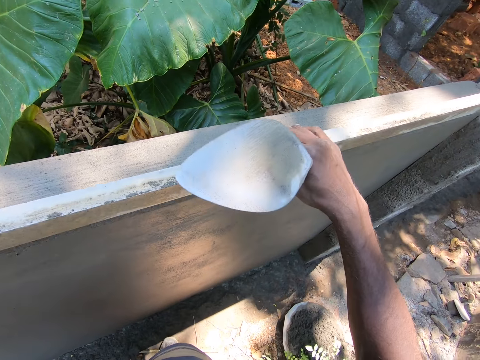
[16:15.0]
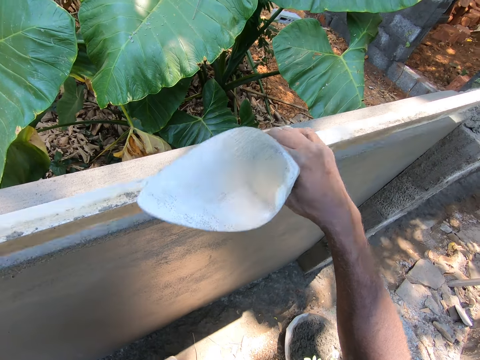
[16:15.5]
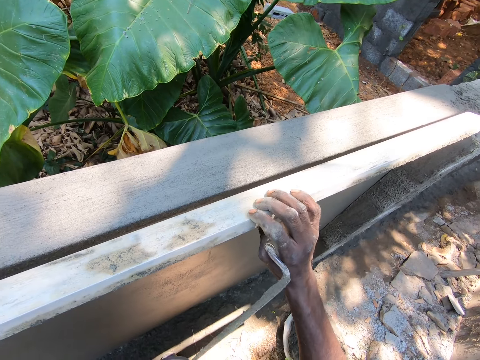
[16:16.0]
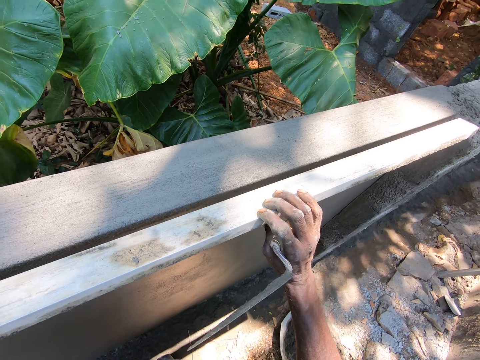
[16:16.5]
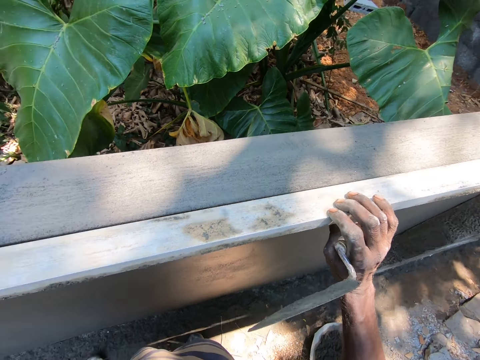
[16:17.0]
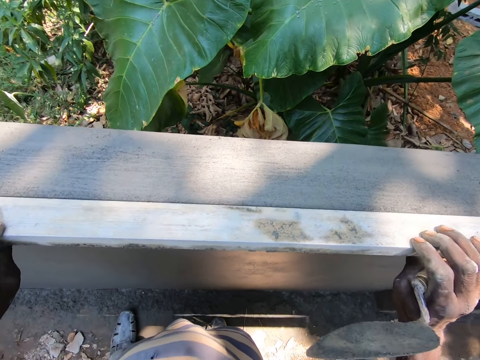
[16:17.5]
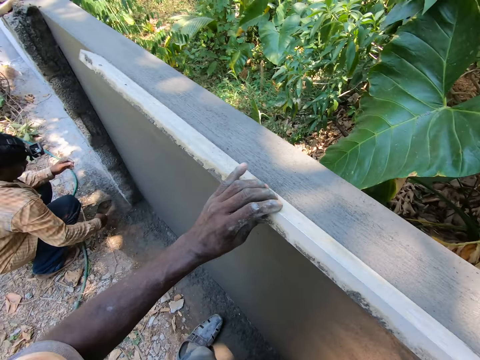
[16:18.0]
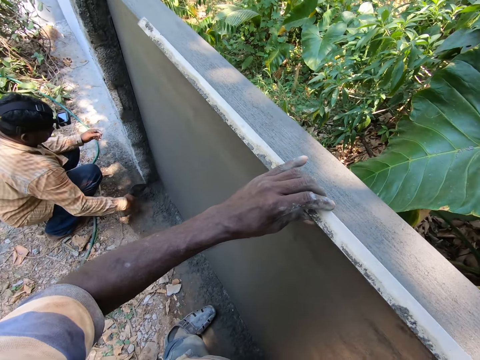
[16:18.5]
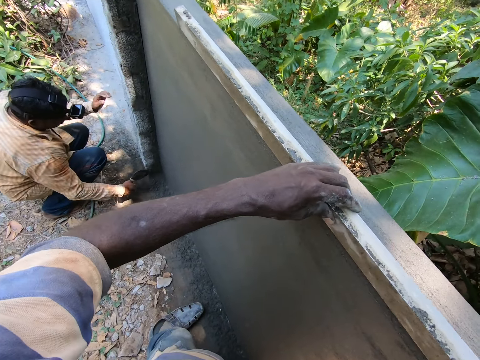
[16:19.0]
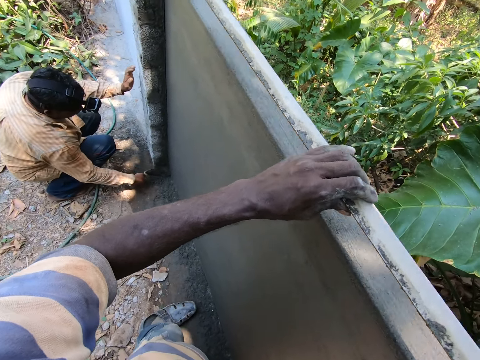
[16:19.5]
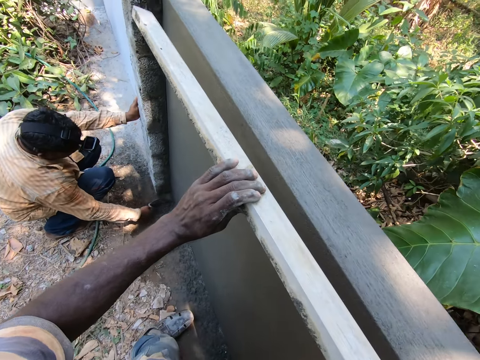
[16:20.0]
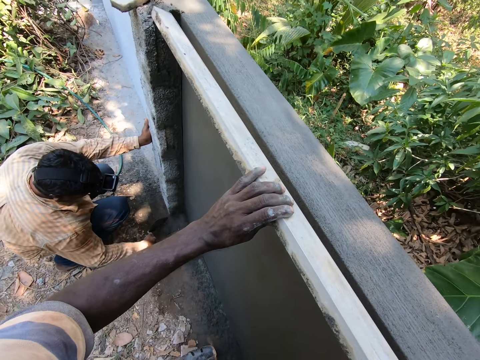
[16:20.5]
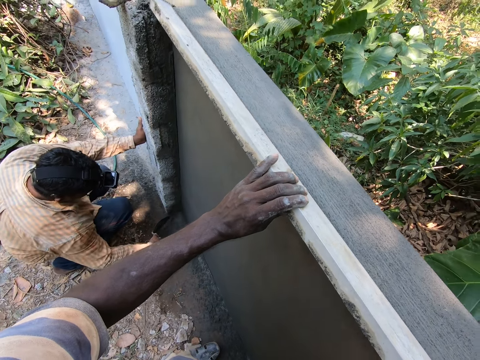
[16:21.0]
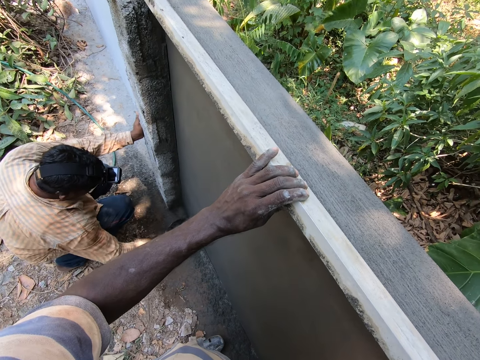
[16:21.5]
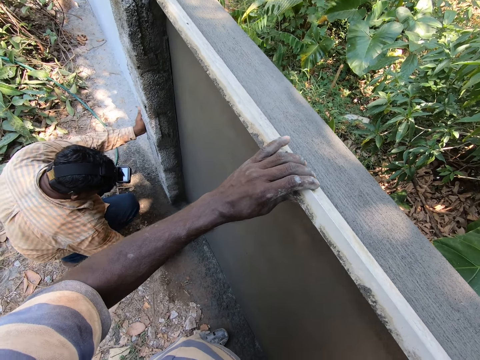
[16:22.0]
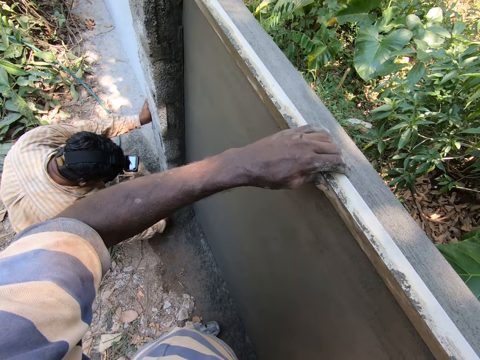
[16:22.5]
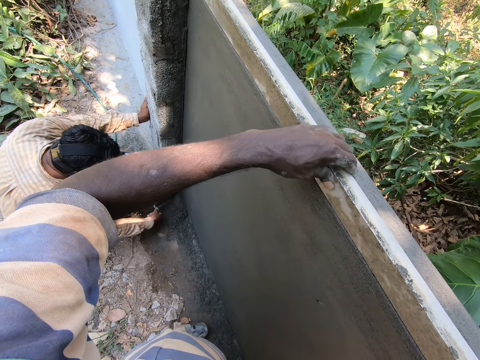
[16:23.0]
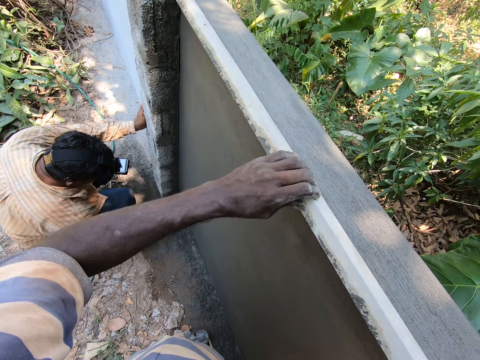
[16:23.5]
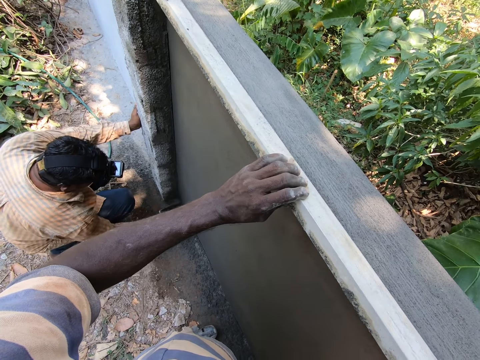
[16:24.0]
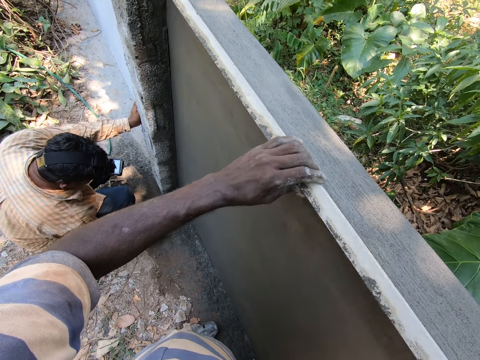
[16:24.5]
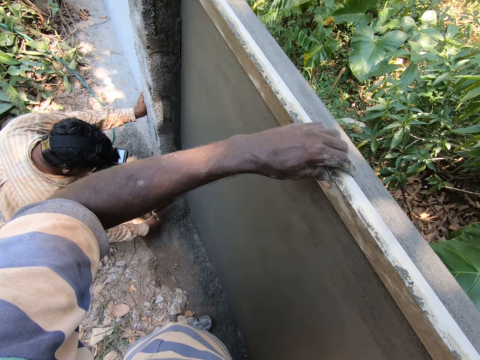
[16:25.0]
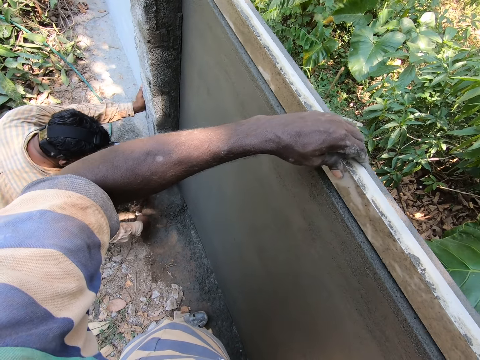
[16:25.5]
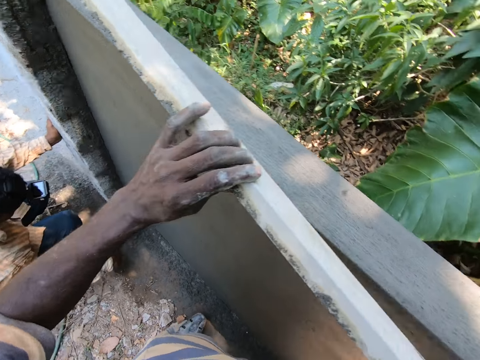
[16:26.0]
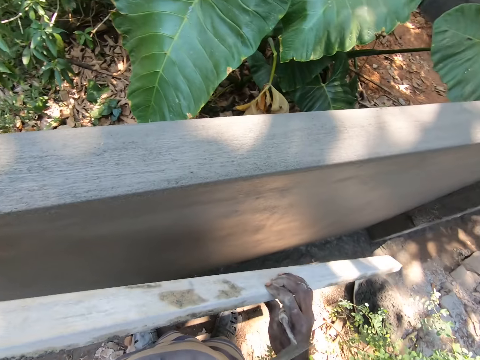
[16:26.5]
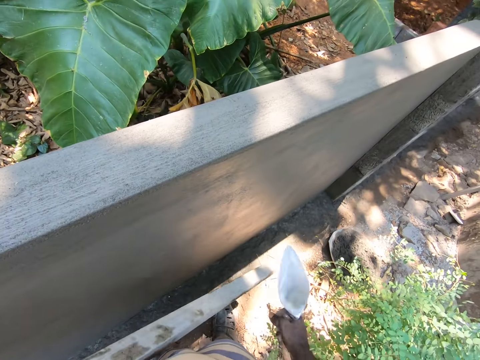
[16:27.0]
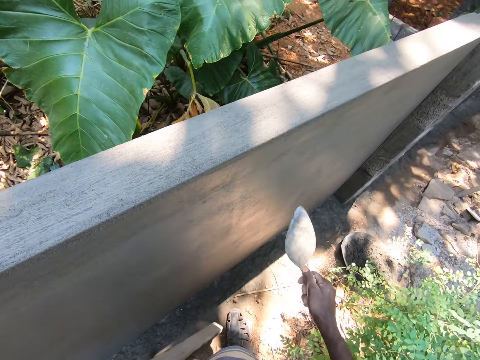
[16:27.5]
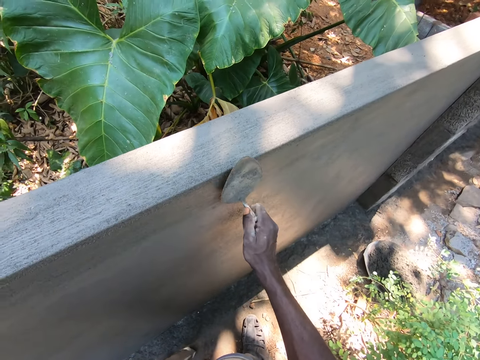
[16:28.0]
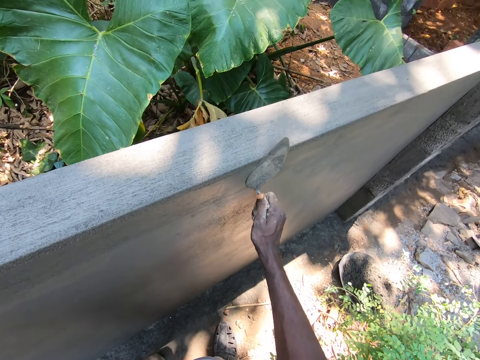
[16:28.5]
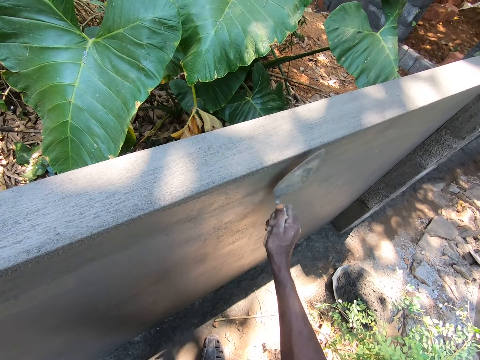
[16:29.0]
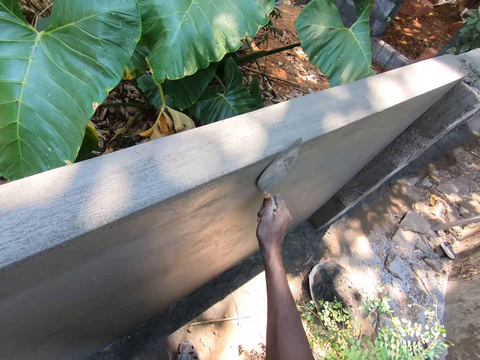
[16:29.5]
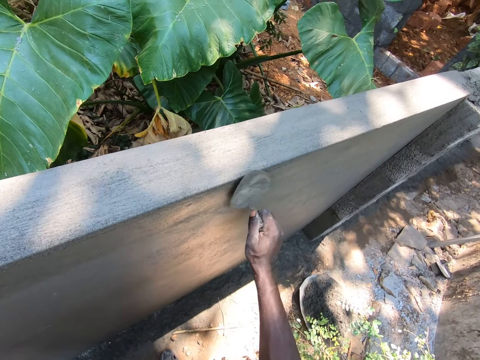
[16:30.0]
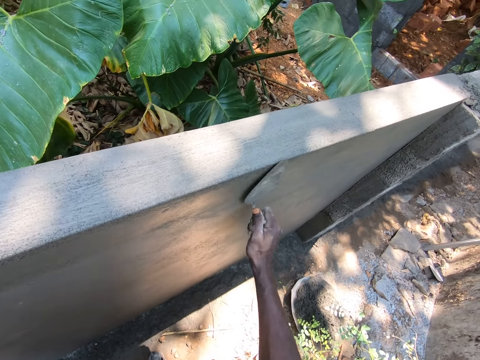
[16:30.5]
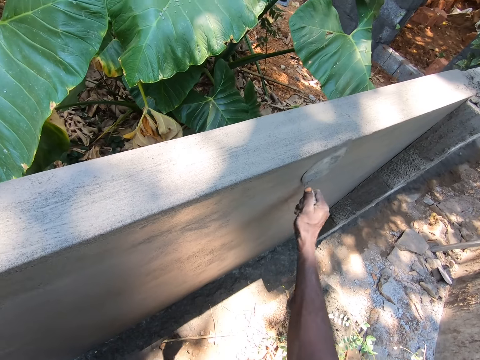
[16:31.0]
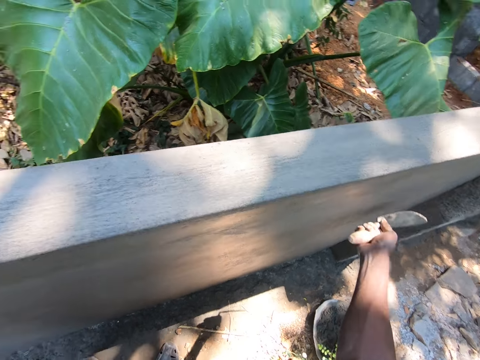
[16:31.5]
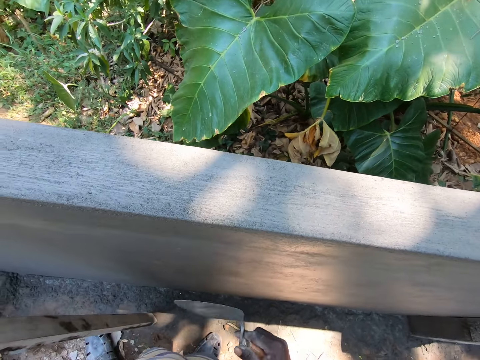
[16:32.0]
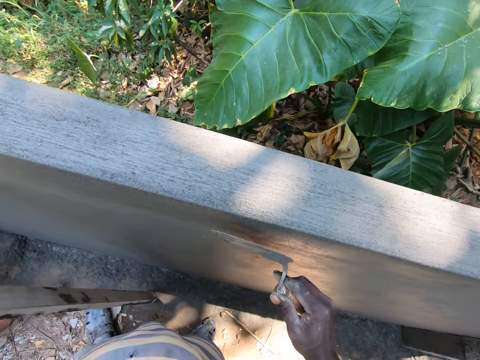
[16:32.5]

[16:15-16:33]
The camera wearer moves the screed on the wall. He hits on the wall with the screed. He removes the screed on the wall. He levels on the wall with a trowel. He files the wall with the trowel with his right hand.

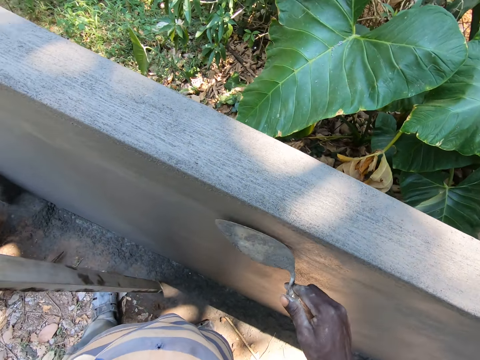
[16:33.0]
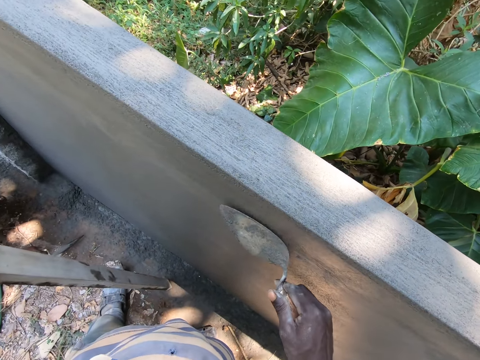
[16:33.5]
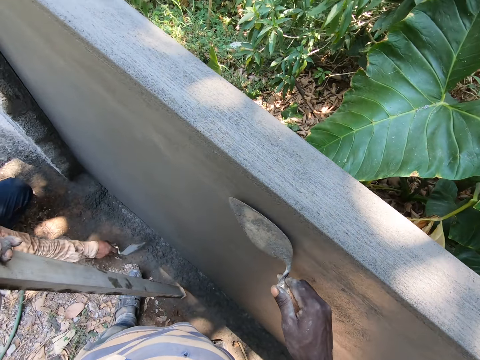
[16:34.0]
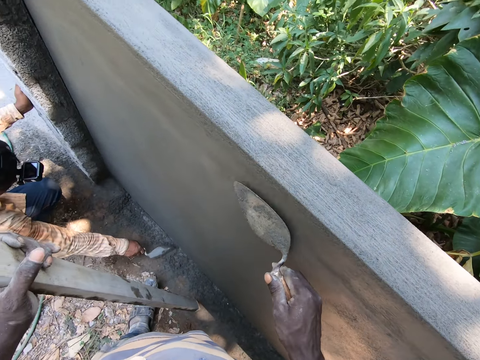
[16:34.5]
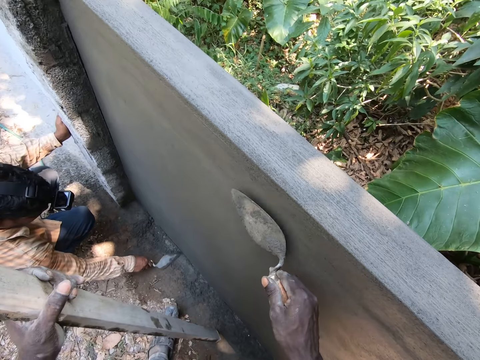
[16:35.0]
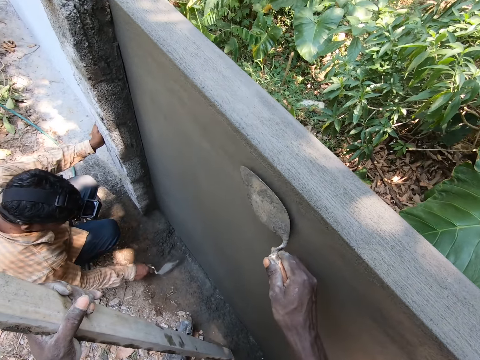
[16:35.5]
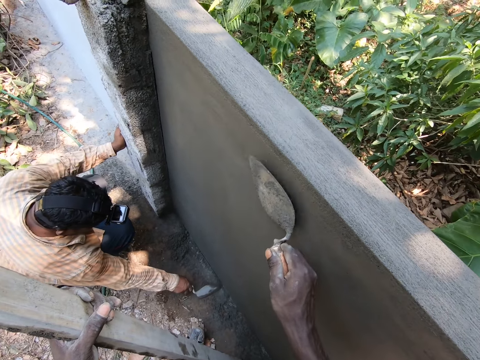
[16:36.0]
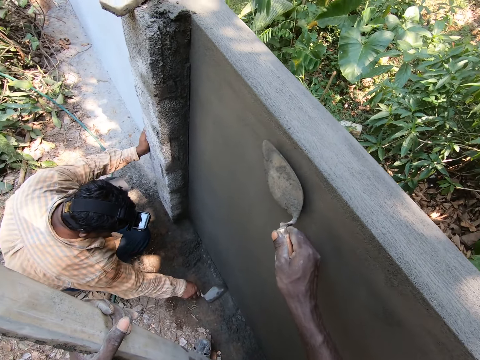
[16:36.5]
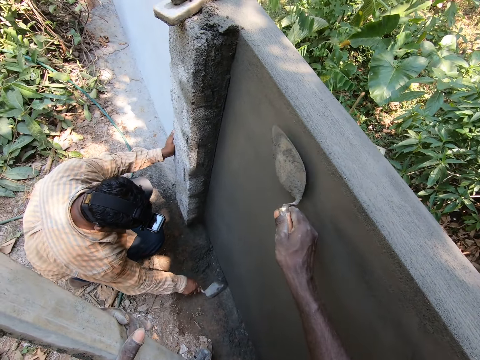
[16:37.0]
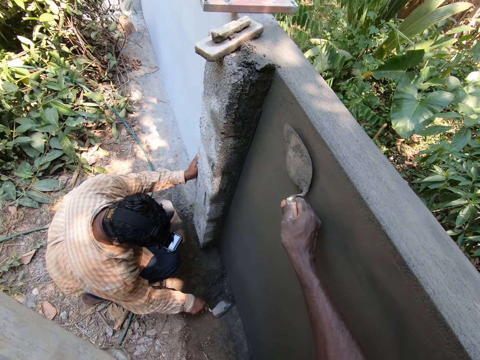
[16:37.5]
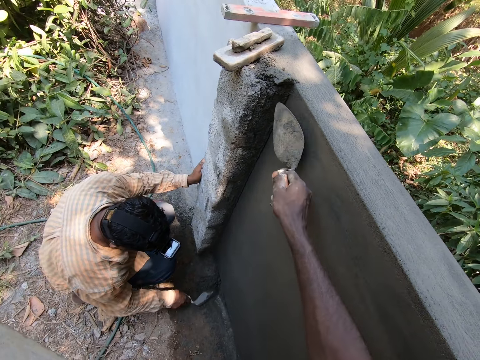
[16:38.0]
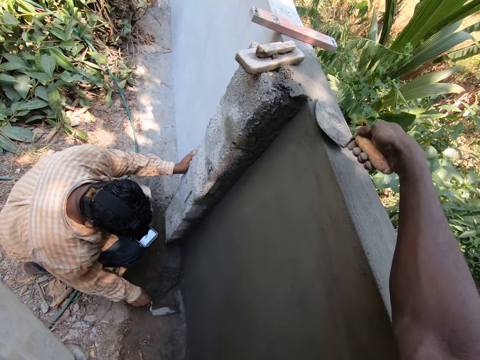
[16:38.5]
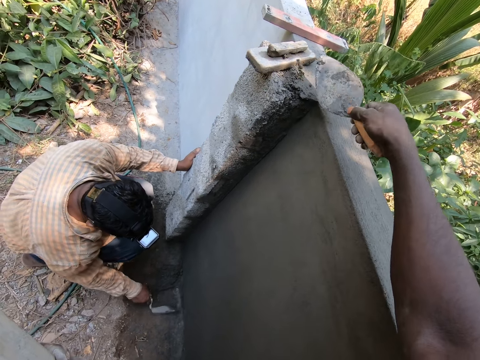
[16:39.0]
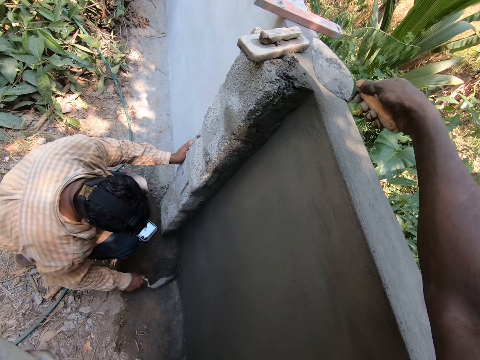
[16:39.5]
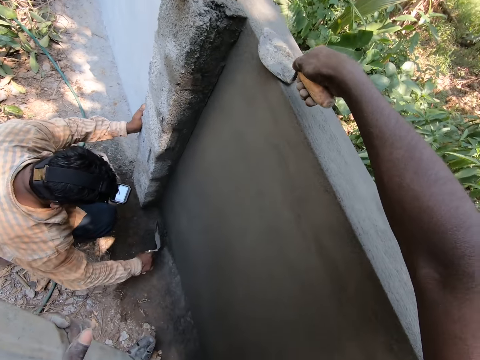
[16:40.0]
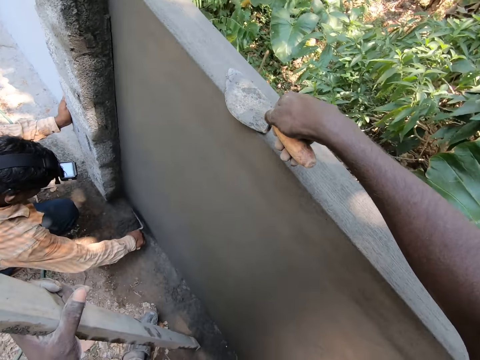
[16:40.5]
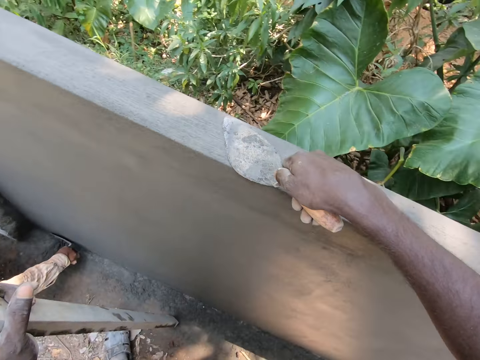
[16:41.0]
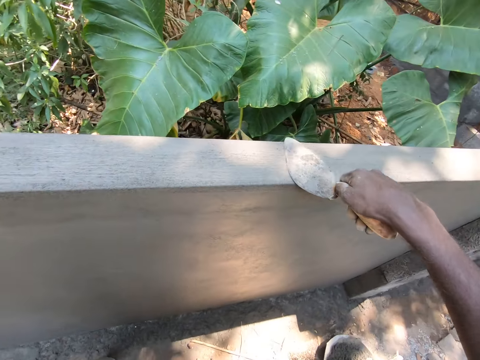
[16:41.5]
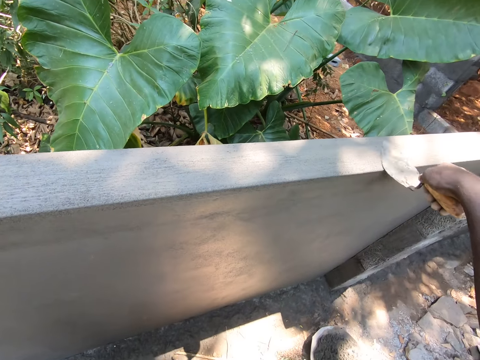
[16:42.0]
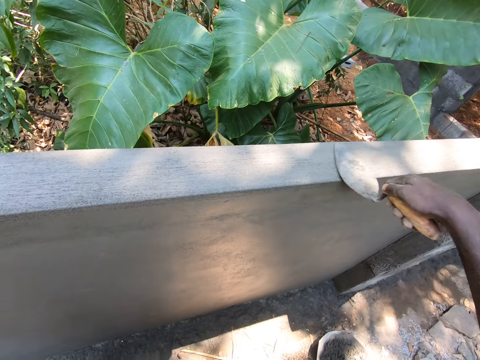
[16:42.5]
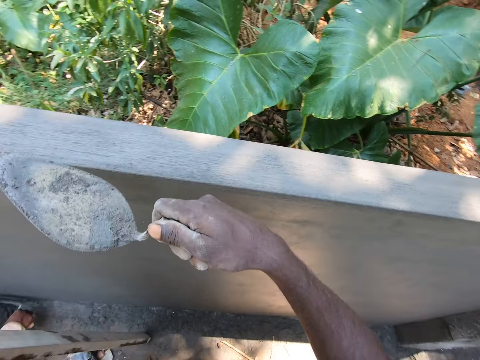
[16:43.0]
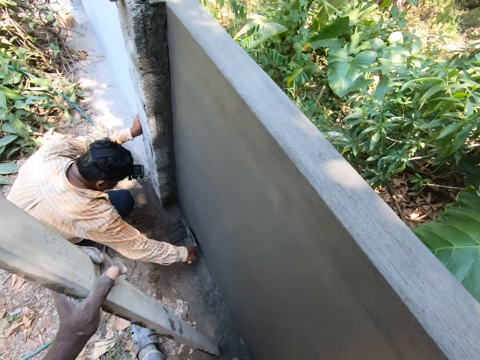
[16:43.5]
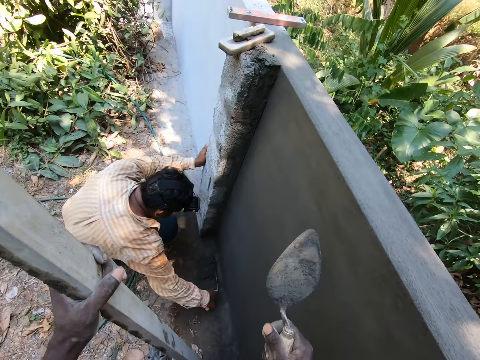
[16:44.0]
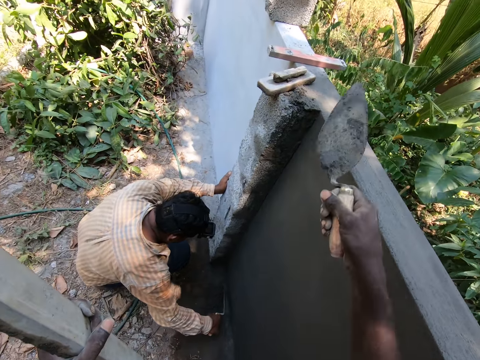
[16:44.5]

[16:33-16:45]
The camera wearer moves along the wall.
